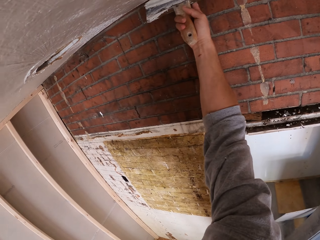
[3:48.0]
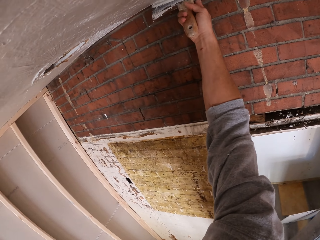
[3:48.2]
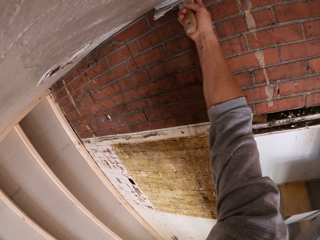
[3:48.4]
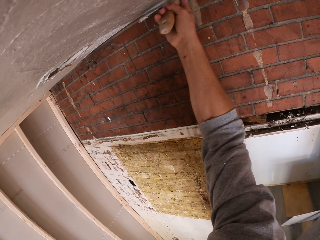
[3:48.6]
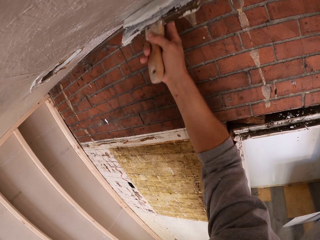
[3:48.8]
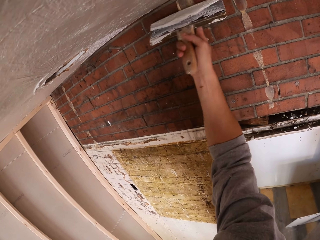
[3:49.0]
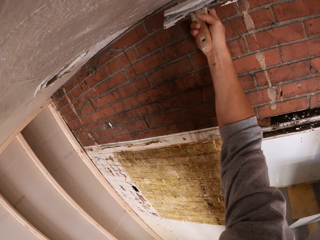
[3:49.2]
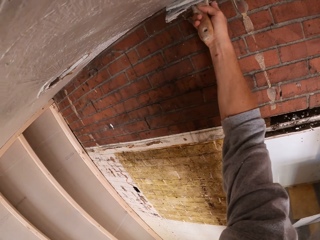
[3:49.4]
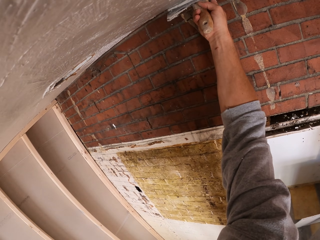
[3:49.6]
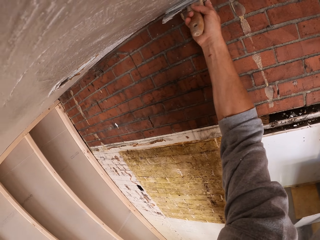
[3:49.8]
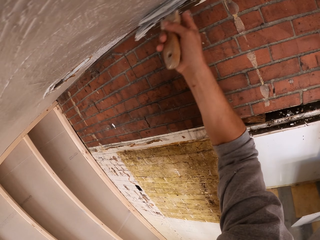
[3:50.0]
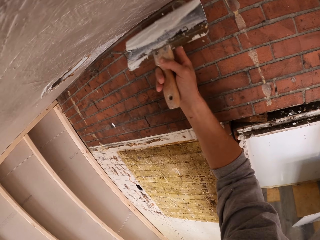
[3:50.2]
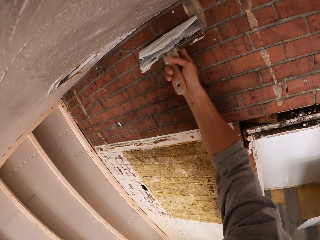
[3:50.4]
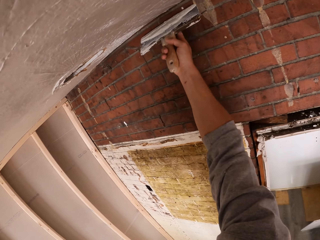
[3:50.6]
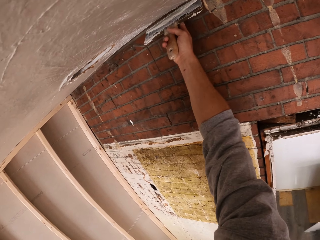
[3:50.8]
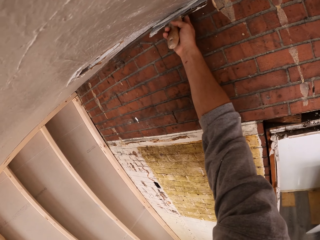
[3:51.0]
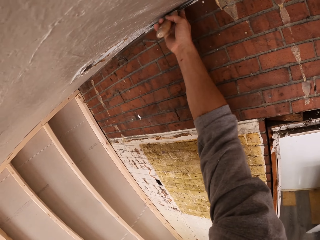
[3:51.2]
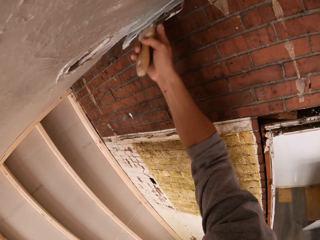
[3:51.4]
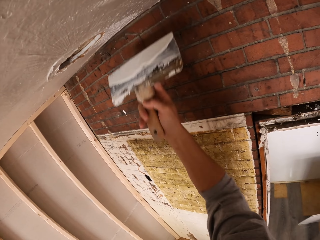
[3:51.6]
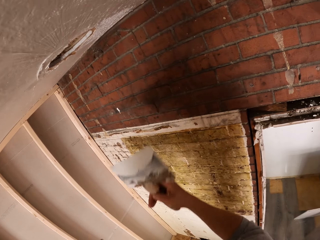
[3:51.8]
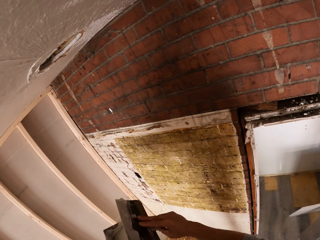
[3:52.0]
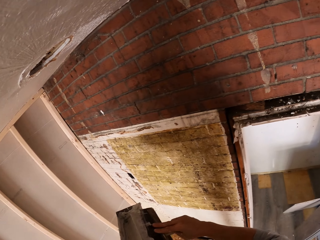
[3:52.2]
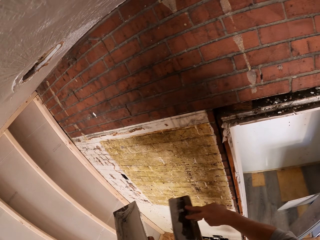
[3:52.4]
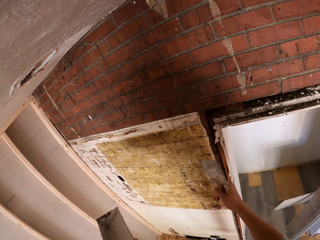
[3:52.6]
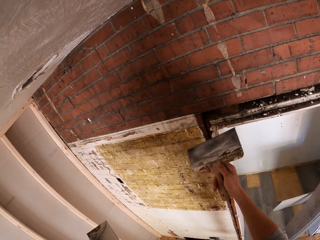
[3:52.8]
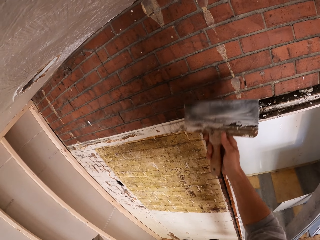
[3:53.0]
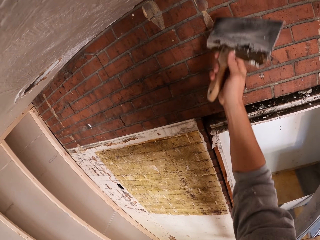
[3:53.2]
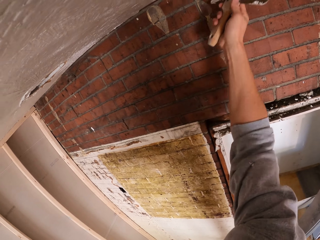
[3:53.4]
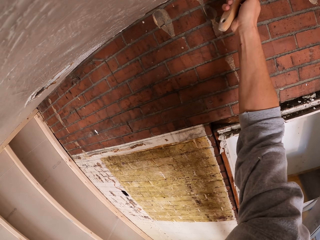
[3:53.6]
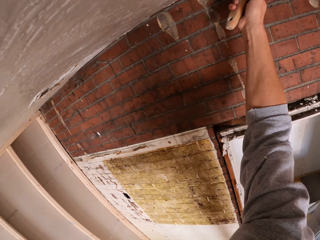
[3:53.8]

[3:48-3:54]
The camera wearer applies filler on the ceiling.

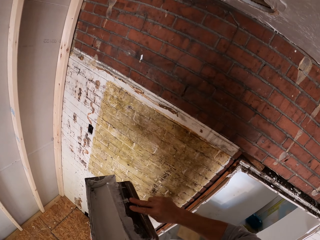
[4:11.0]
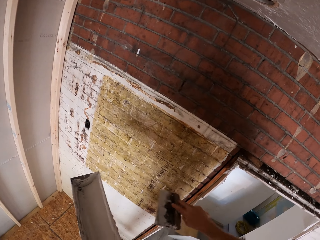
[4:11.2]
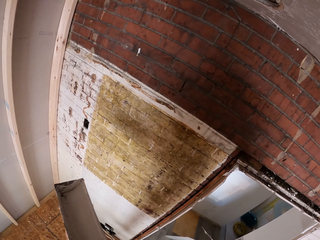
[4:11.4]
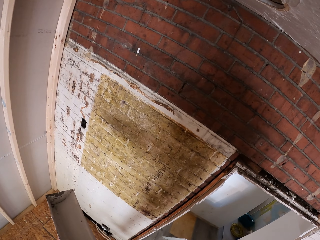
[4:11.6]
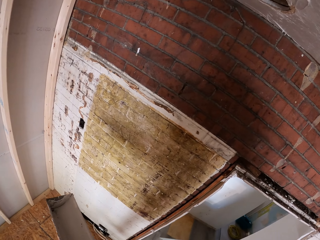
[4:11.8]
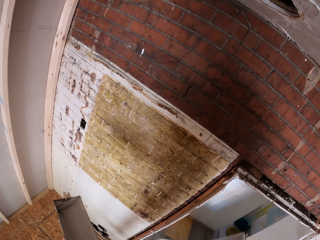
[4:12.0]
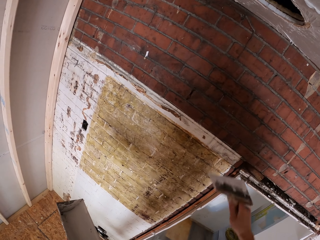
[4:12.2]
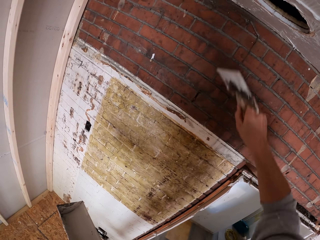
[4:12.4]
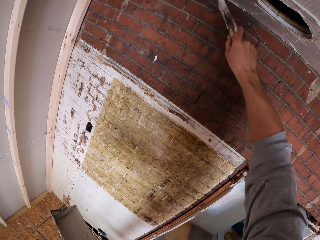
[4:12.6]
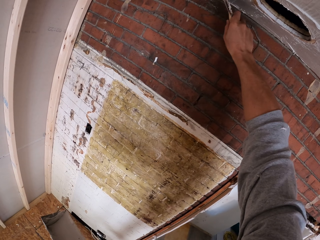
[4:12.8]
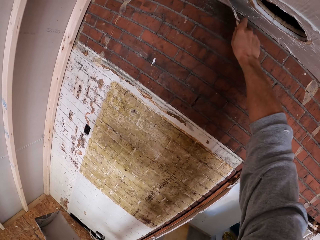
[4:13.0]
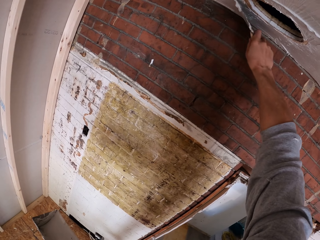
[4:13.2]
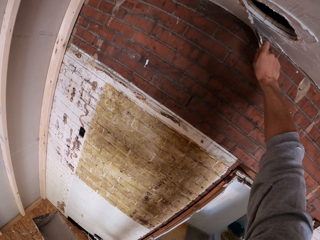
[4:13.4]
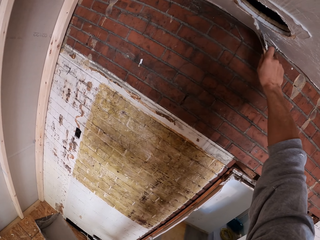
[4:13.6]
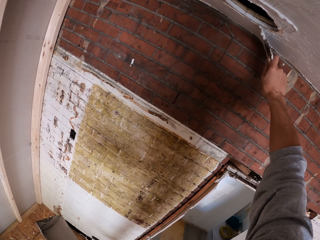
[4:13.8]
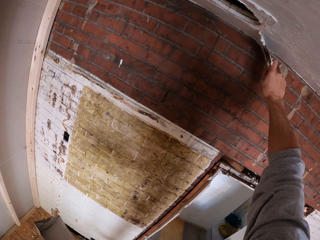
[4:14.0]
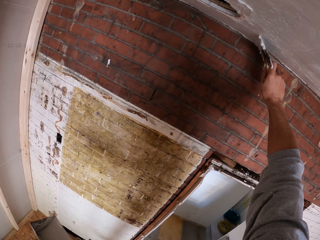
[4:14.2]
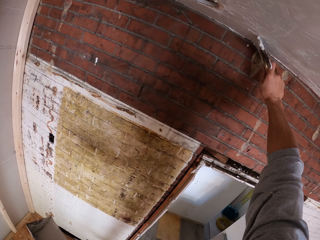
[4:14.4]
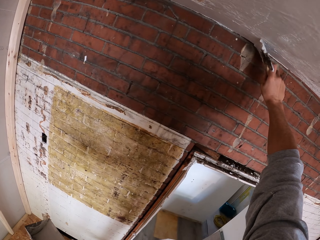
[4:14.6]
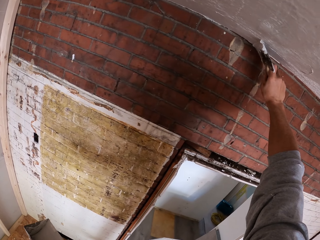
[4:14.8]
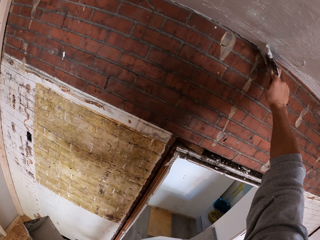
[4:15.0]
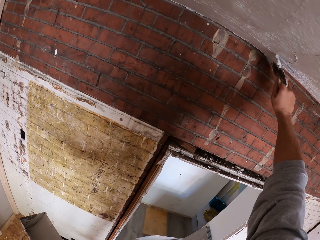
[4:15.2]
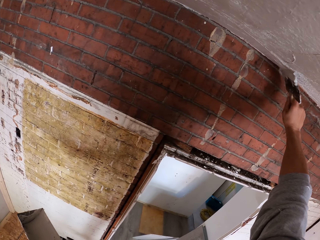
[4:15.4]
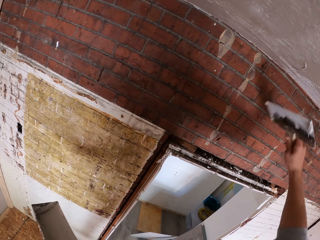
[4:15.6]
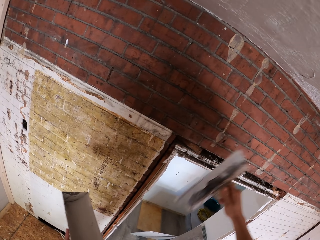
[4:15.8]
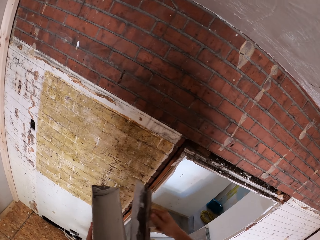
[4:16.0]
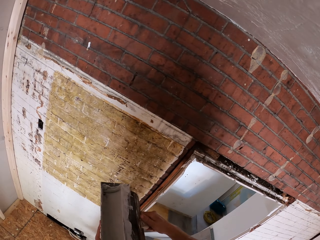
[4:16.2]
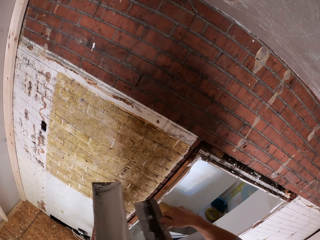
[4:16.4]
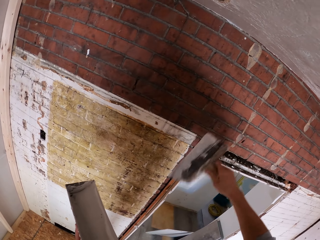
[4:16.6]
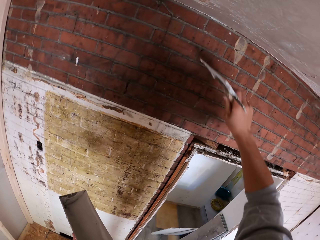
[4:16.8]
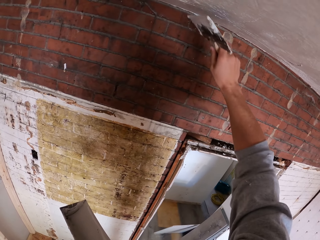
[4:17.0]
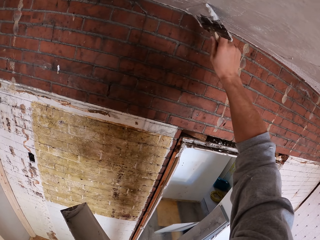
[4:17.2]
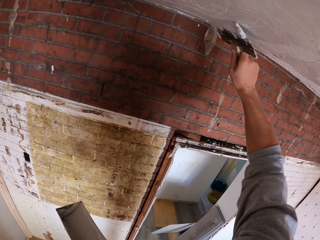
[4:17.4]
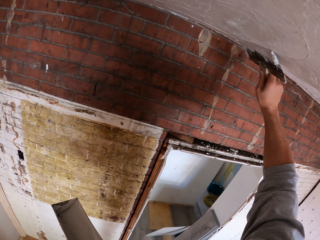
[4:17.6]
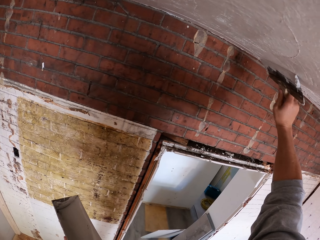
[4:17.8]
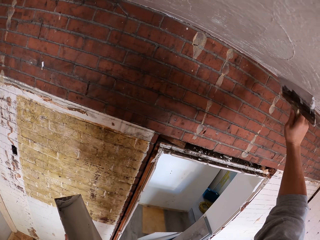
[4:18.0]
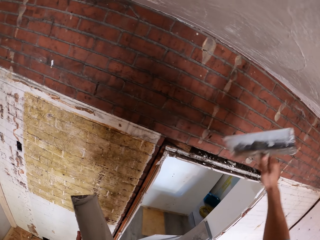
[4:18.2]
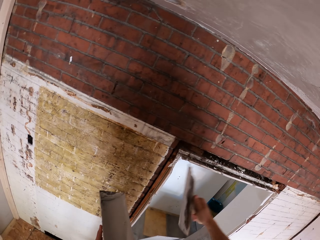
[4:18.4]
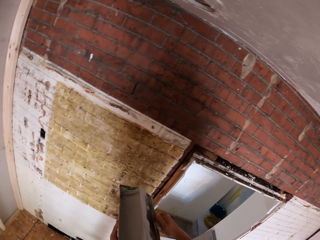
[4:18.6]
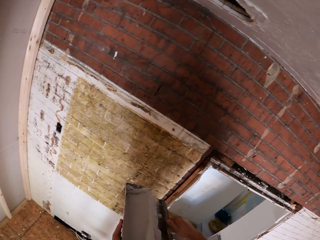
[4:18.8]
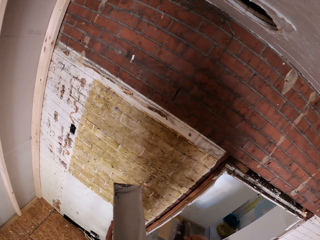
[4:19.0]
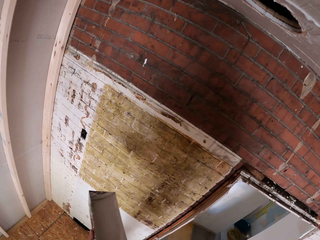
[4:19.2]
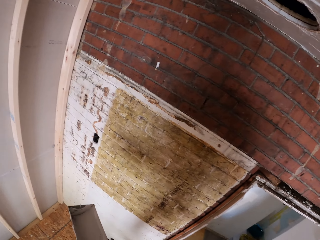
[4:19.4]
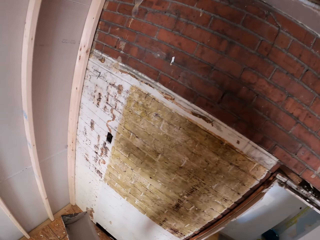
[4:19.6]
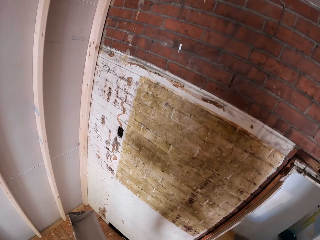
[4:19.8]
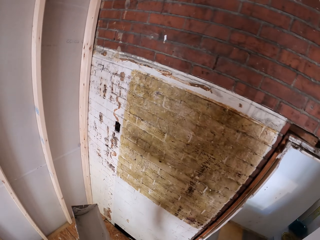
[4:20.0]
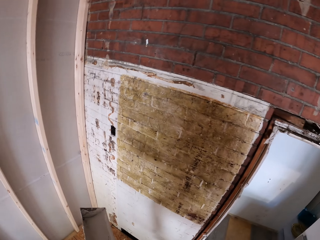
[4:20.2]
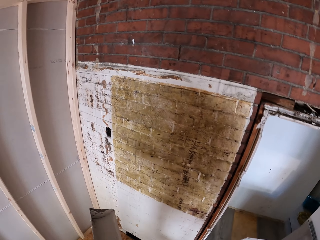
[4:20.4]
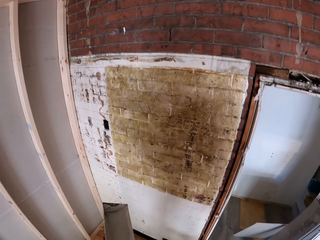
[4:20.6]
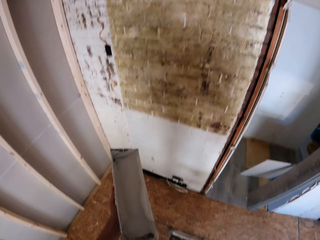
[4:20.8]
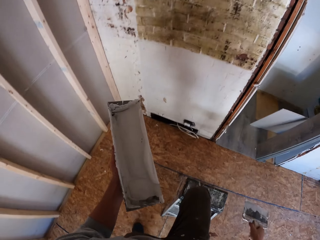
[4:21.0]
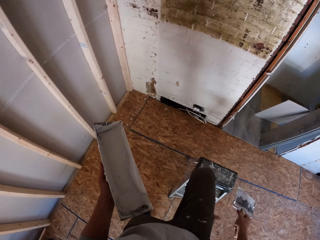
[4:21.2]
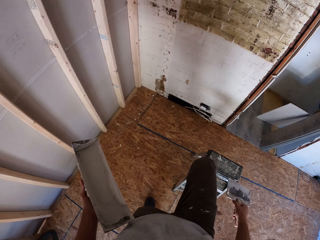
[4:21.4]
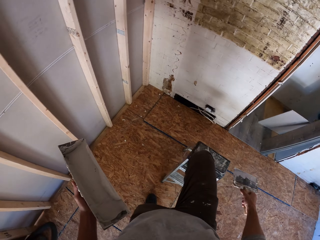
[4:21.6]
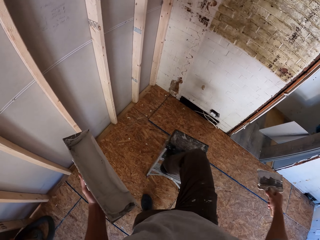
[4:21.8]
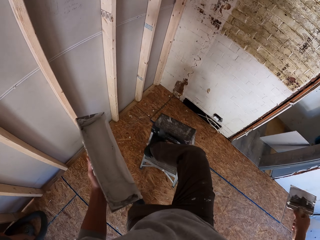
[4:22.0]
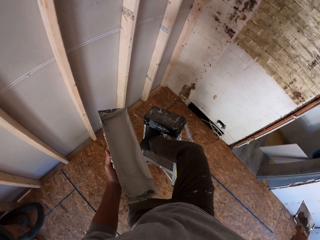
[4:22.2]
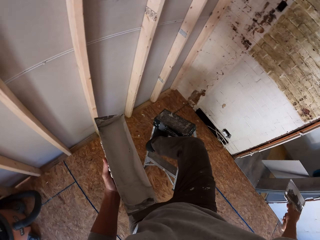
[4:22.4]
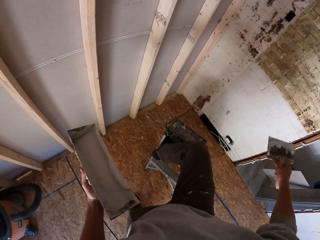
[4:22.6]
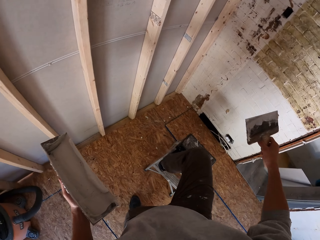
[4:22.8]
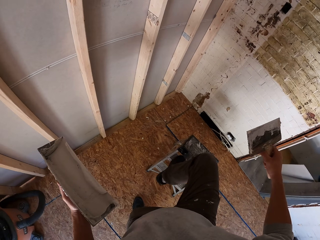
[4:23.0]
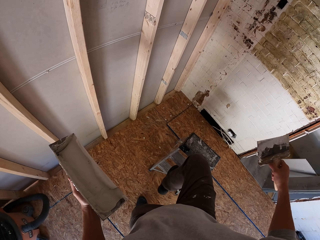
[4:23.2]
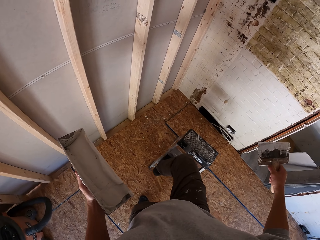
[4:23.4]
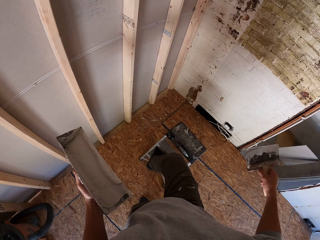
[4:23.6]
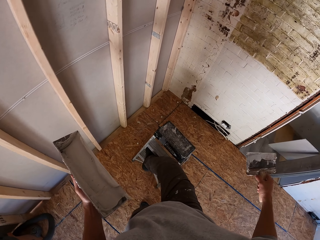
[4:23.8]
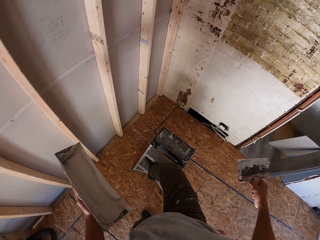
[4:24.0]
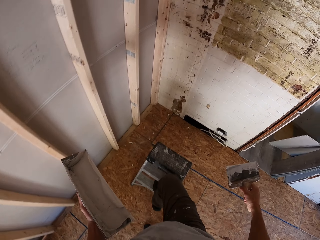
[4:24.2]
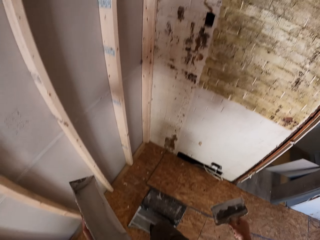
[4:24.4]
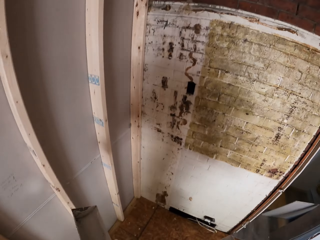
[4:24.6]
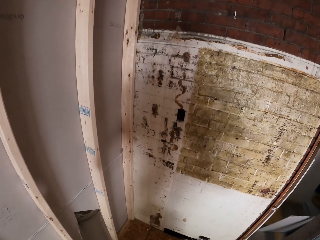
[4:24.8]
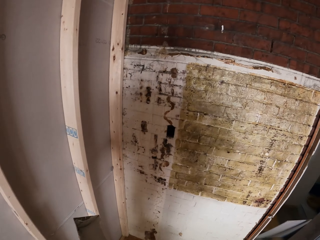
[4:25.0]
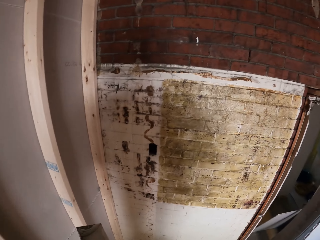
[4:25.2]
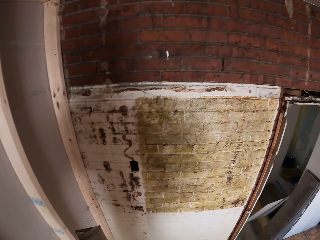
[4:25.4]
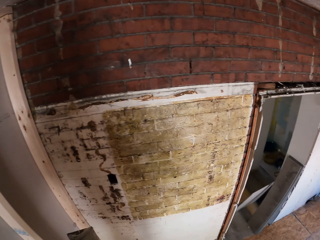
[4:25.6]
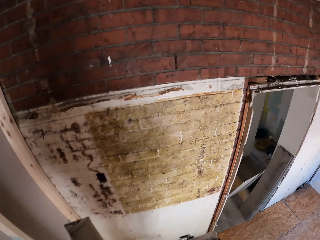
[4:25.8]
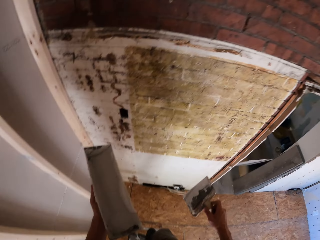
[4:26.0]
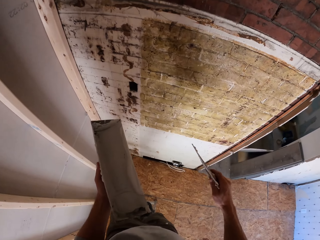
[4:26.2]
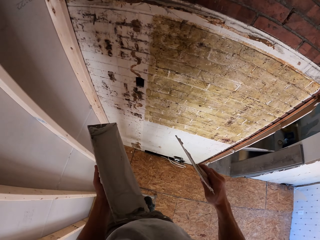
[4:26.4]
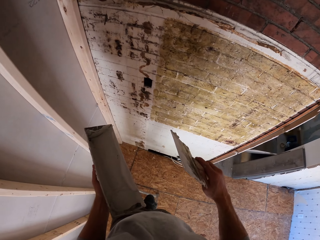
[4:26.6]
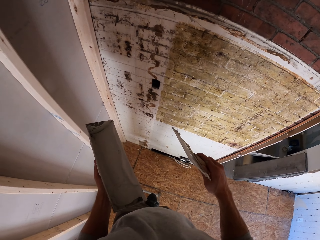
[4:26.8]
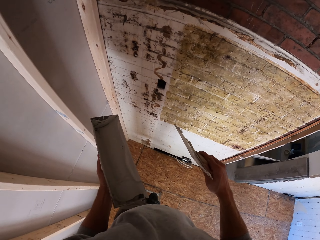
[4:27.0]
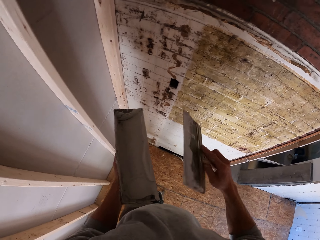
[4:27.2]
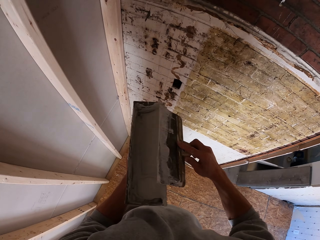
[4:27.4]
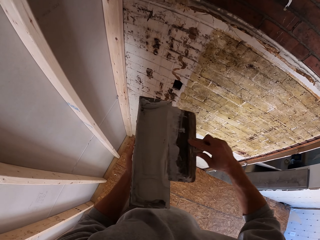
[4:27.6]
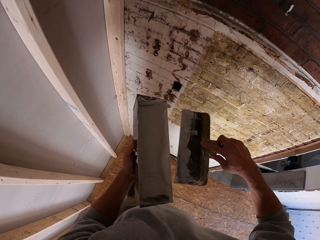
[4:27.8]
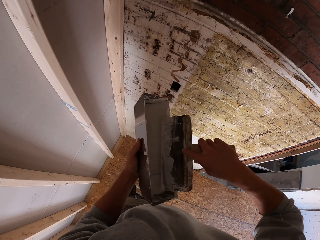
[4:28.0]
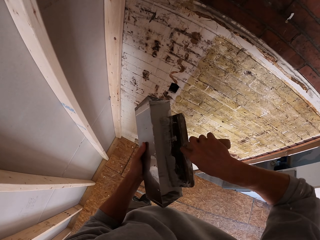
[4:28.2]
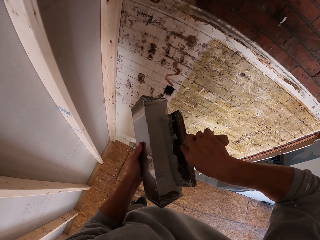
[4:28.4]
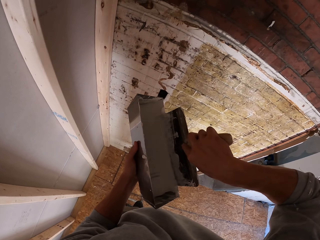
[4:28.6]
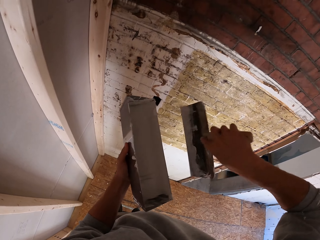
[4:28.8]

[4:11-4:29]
The camera wearer rubs the trowel on something. He applies filler on the ceiling. He moves the stepladder or stool on the floor with his leg. He steps on the stool and rubs the trowel on something.
